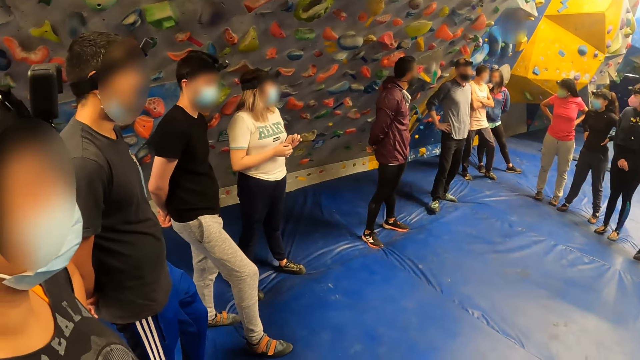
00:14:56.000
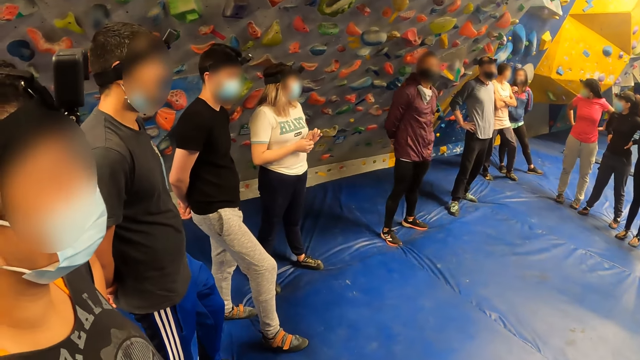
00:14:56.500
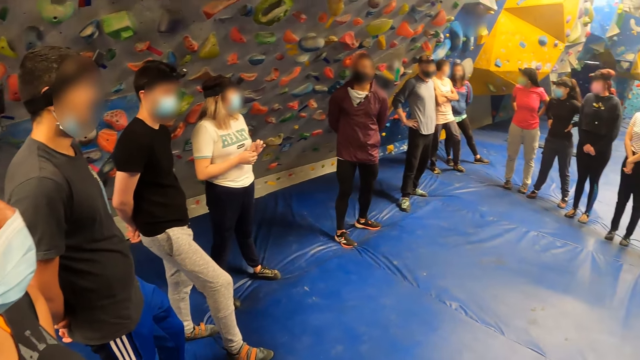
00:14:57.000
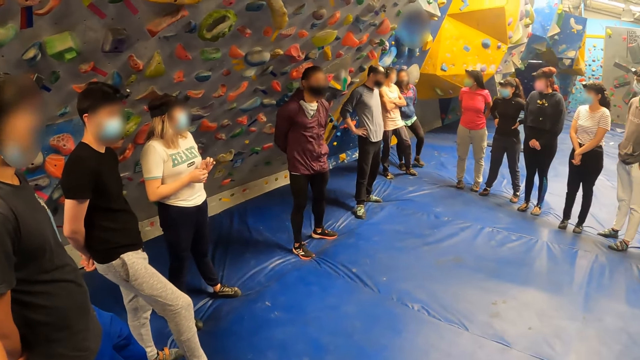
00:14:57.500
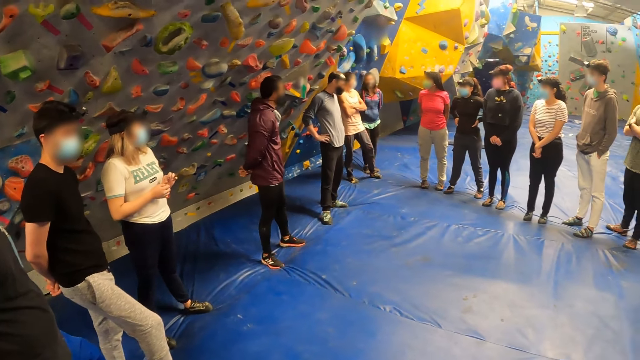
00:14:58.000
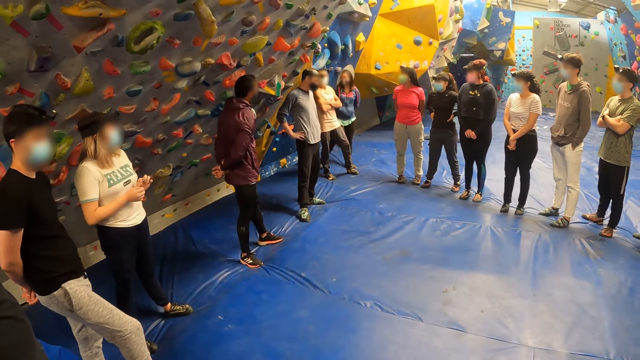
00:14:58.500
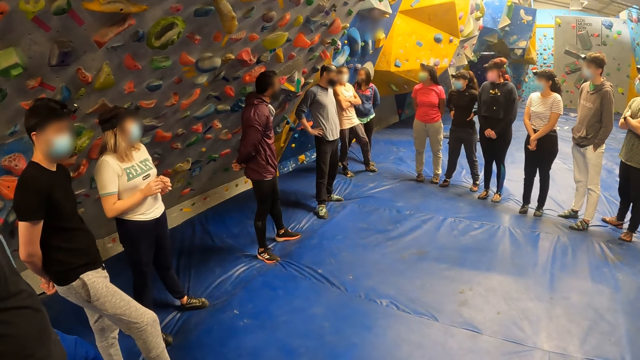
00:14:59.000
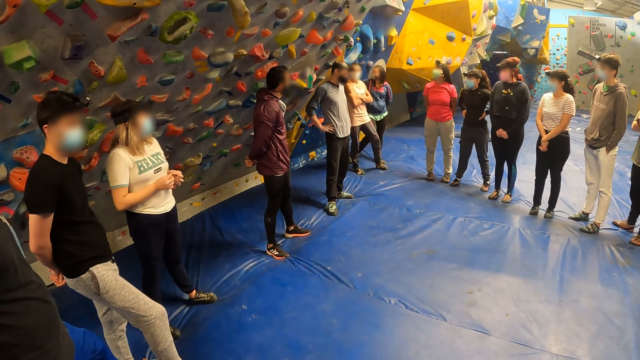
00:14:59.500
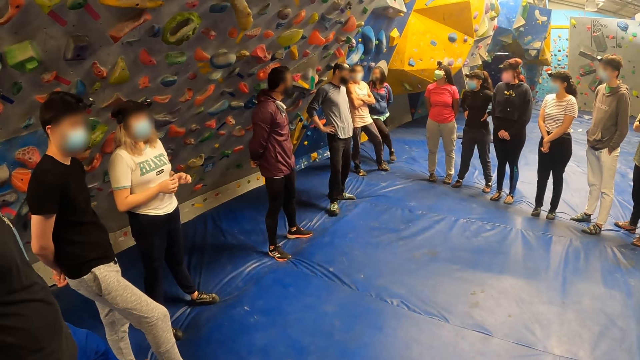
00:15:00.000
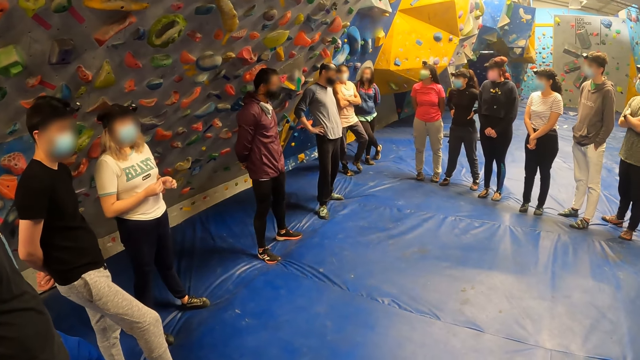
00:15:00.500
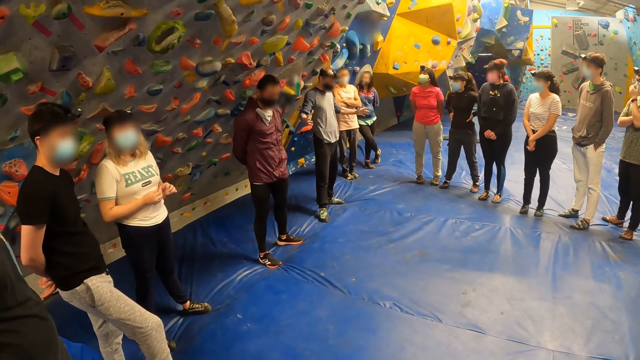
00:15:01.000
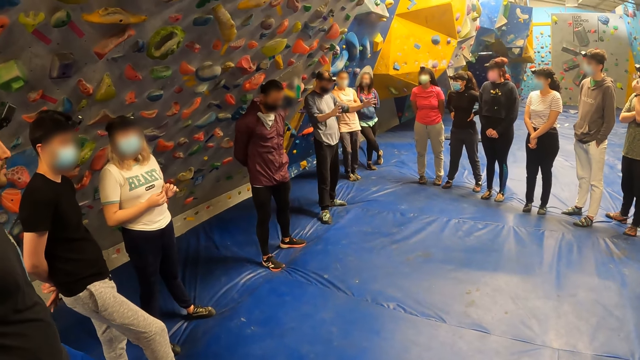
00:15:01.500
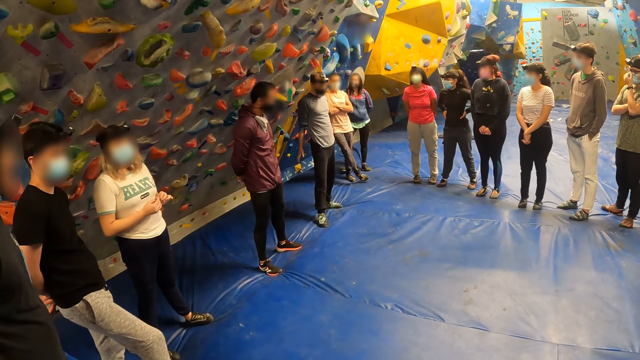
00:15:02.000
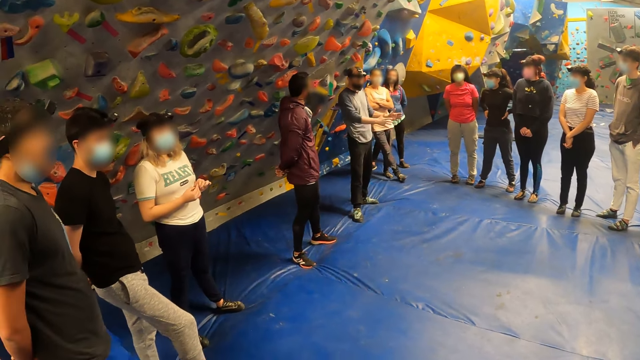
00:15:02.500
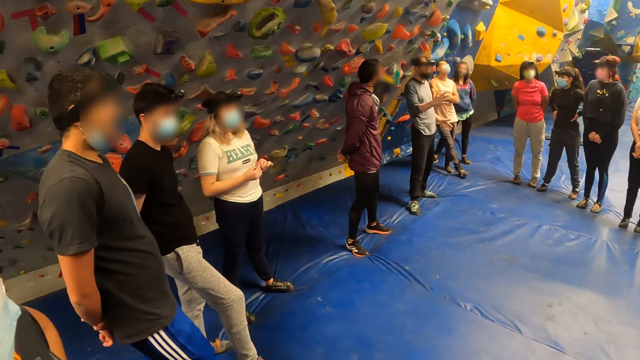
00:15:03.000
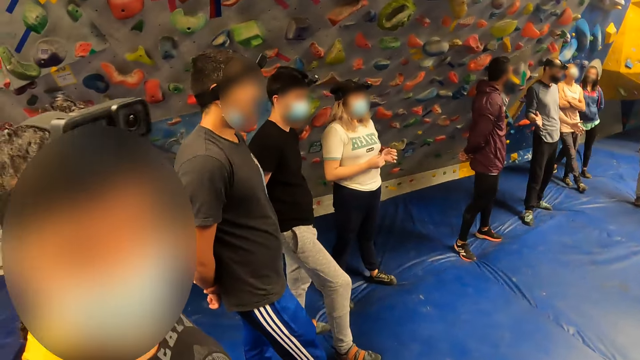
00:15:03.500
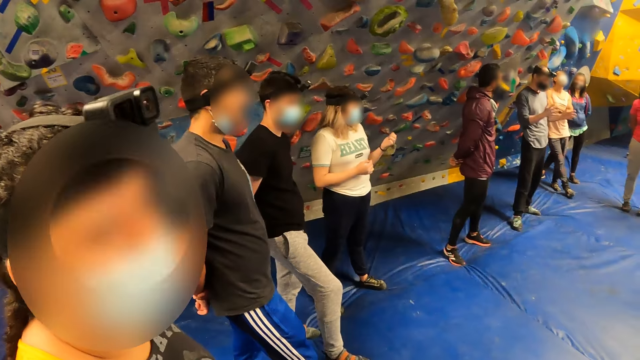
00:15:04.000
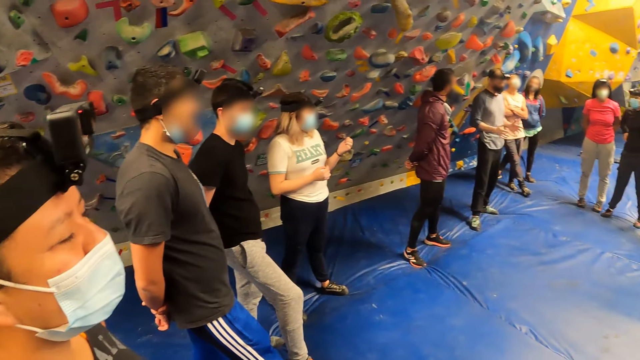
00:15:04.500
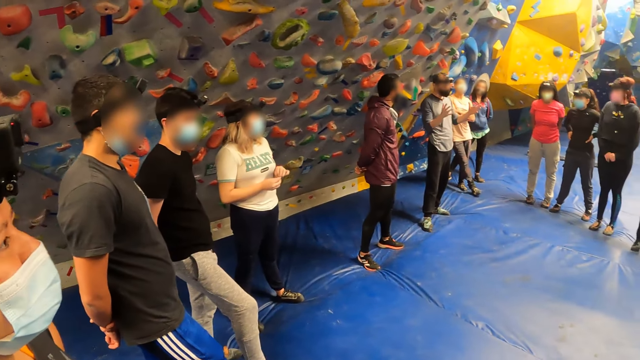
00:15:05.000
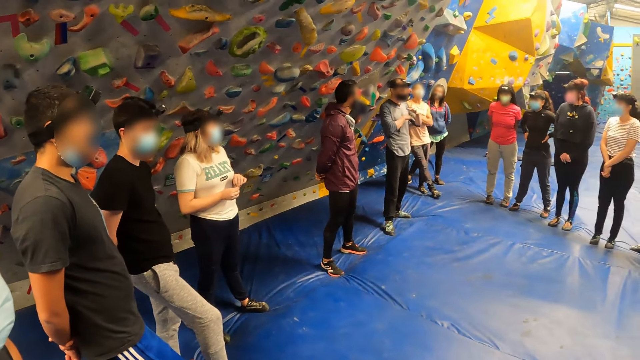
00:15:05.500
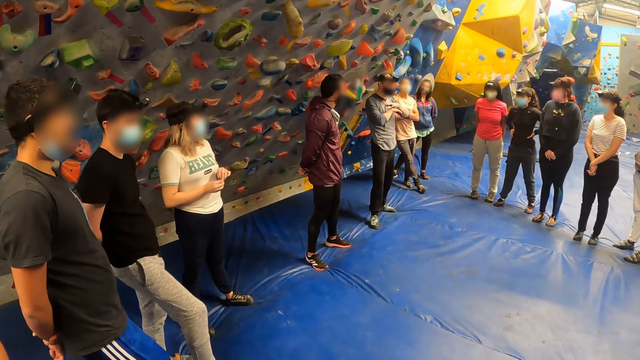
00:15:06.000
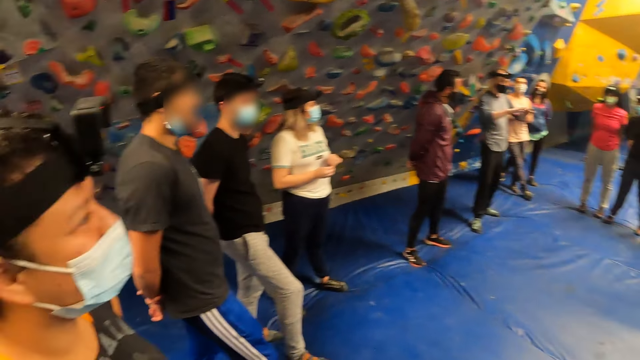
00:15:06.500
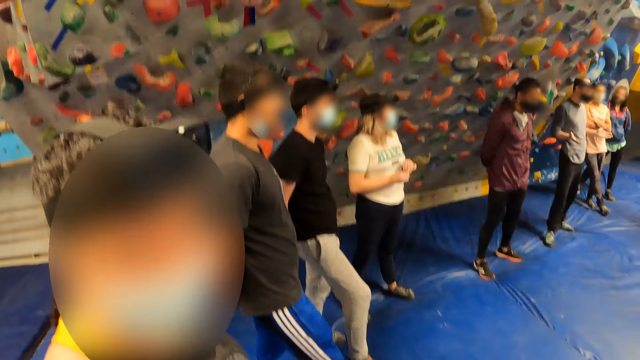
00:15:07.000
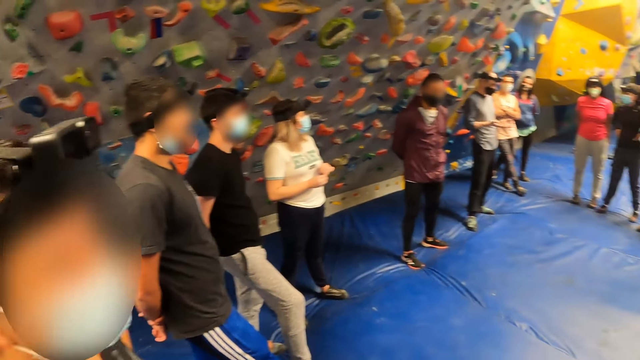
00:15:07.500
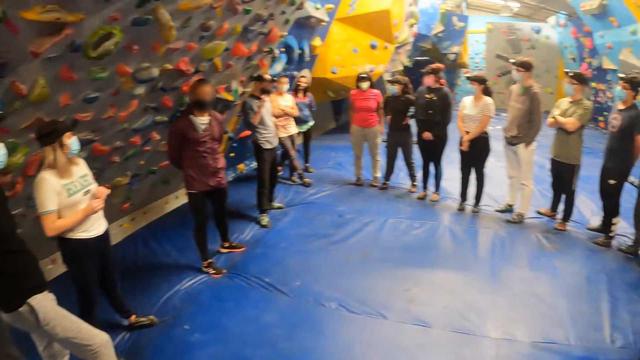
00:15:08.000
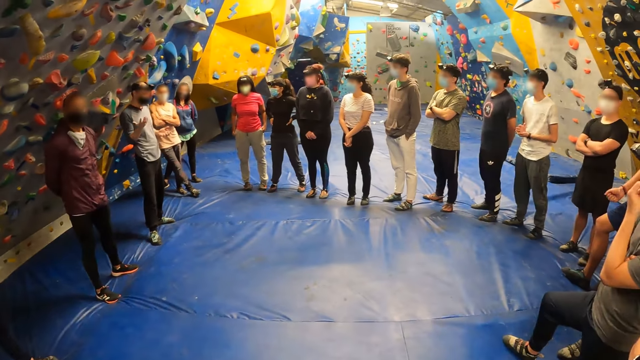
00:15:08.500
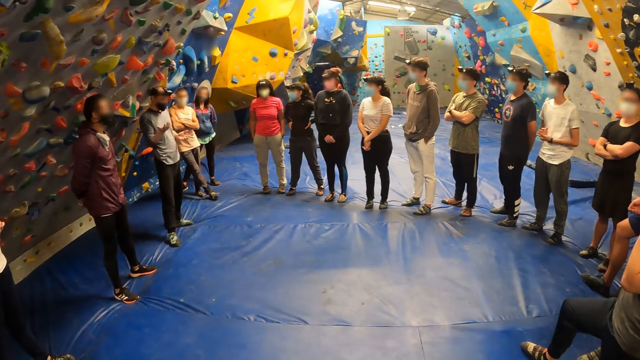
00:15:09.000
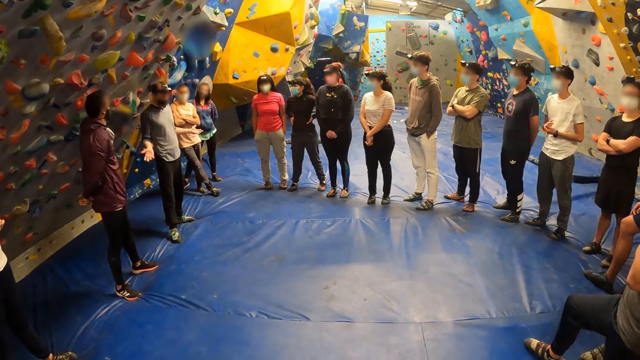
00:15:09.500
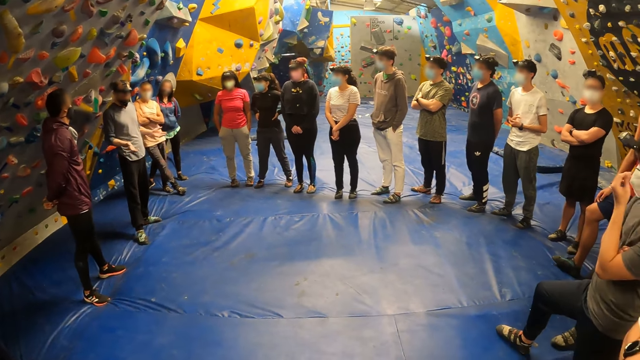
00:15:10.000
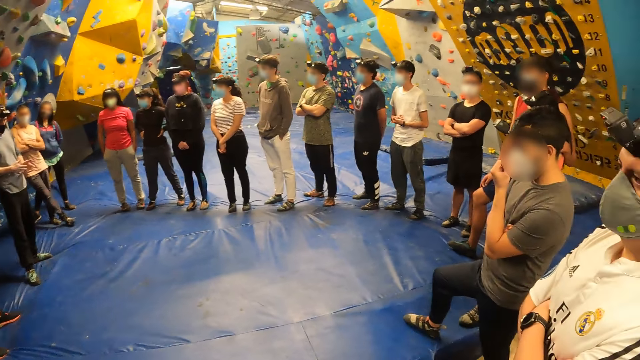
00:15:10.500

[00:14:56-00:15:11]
The camera wearer interacts with a woman. They look at rock climbers. The man moves both his hands. The camera wearer interacts with the rock climbers. Another man interacts with the camera wearer. The camera wearer interacts with the woman. The other man interacts with the camera wearer again. The camera wearer looks at the rock climbers.

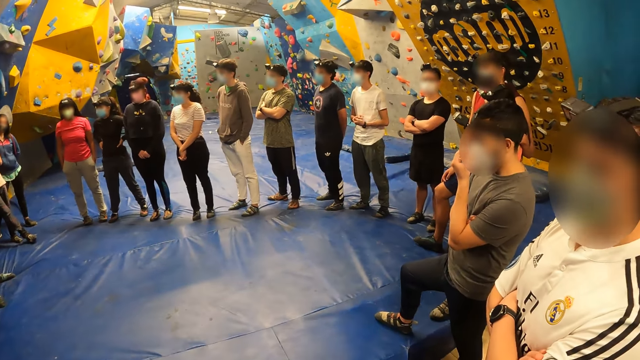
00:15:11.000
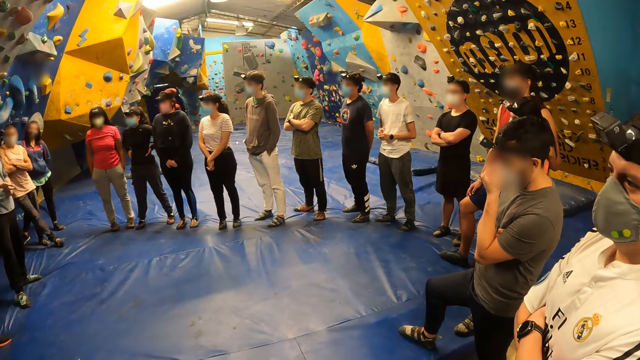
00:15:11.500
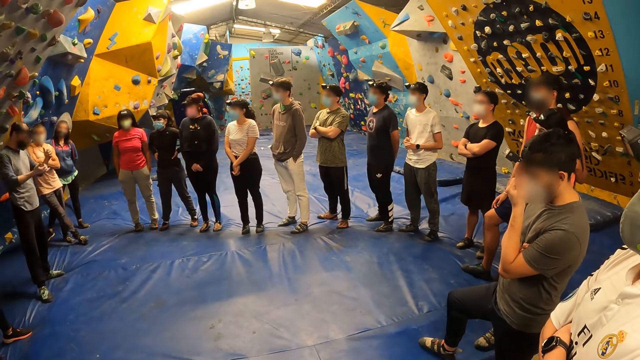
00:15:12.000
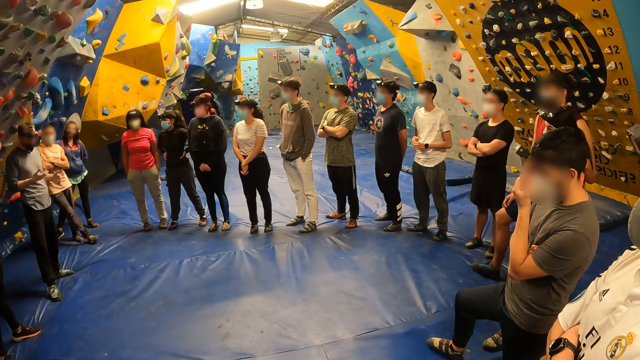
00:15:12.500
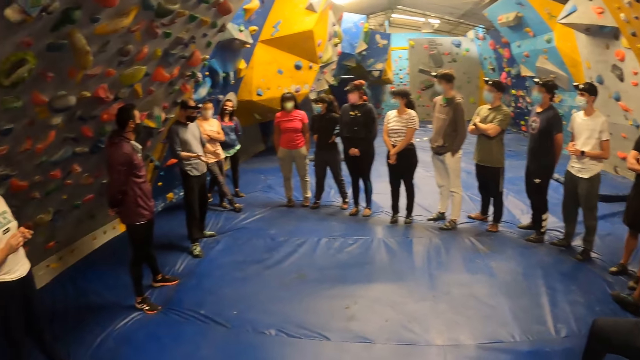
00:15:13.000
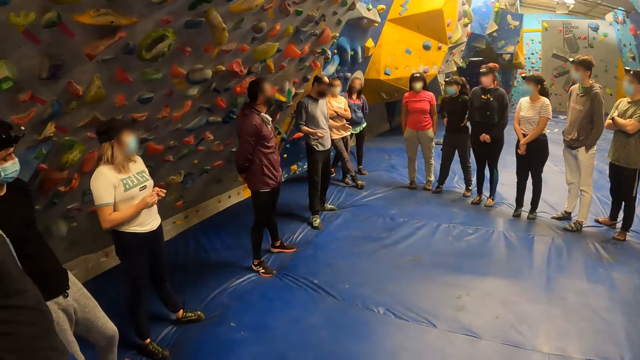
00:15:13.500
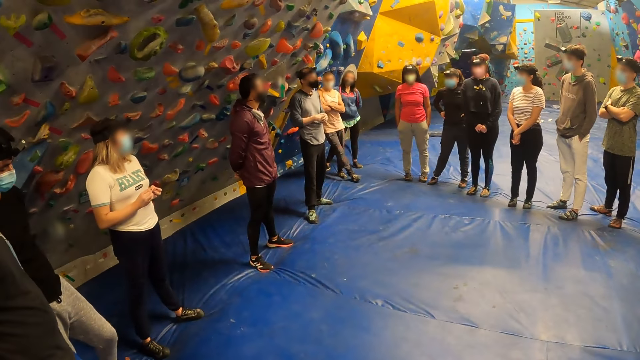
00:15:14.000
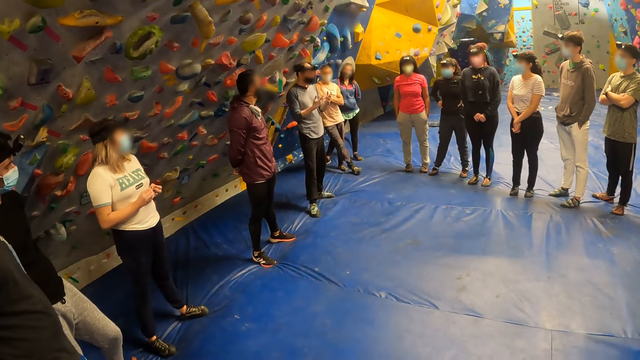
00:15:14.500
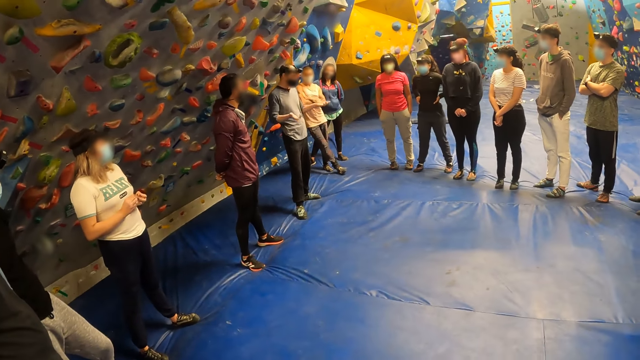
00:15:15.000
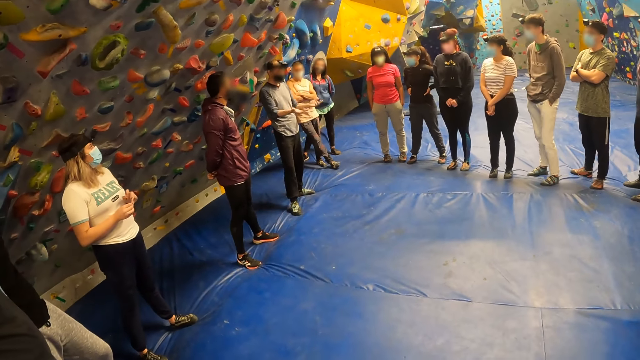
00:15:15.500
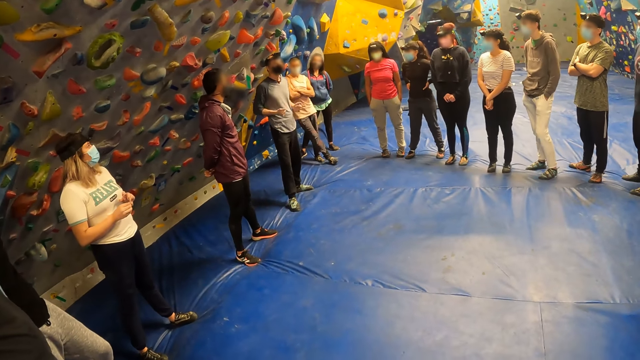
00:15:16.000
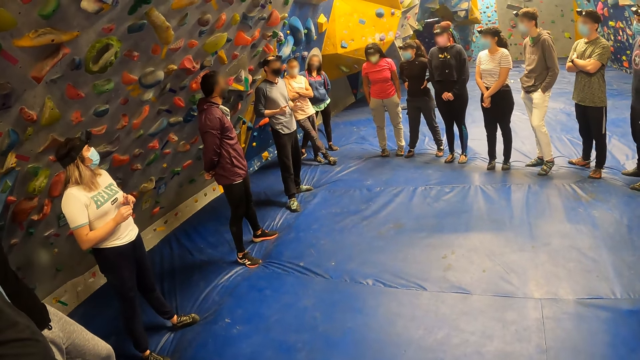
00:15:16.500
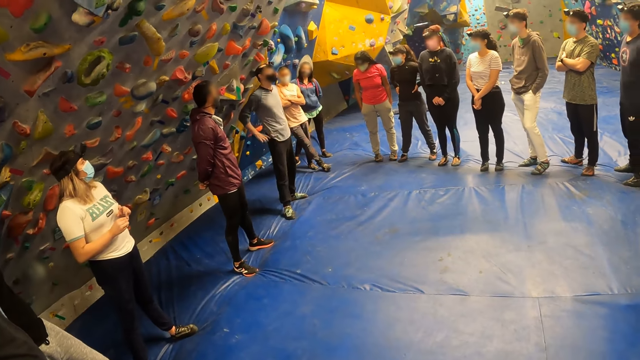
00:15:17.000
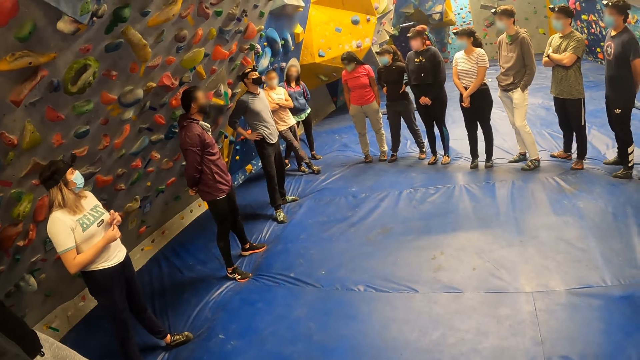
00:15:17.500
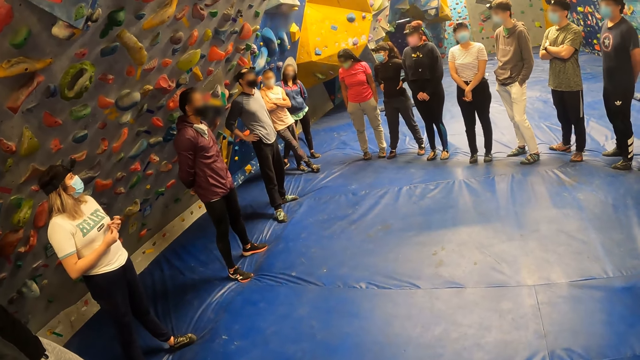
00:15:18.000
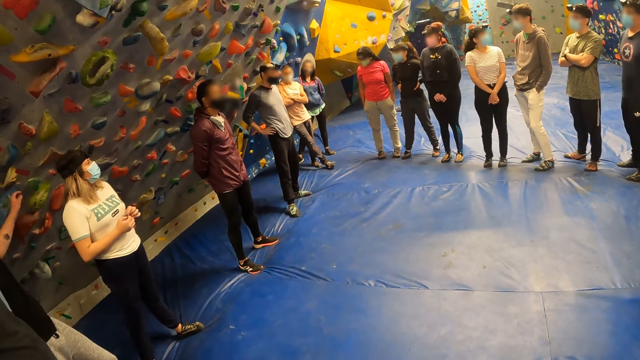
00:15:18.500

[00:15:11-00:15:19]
The camera wearer interacts with a man. They interact with rock climbers. The man puts both his hands on his waist.
